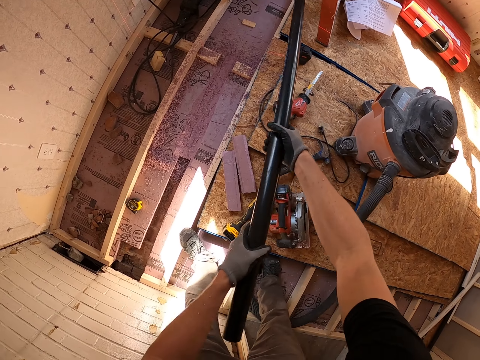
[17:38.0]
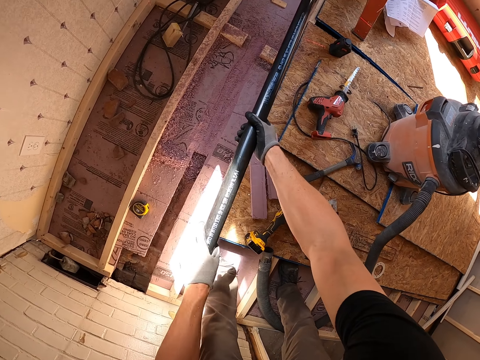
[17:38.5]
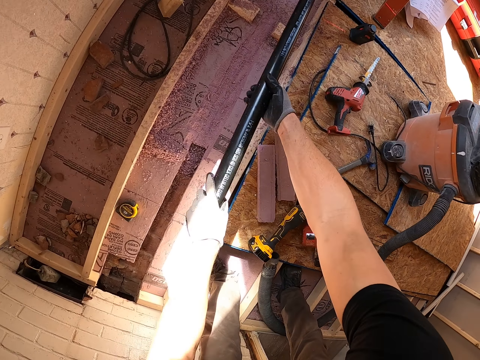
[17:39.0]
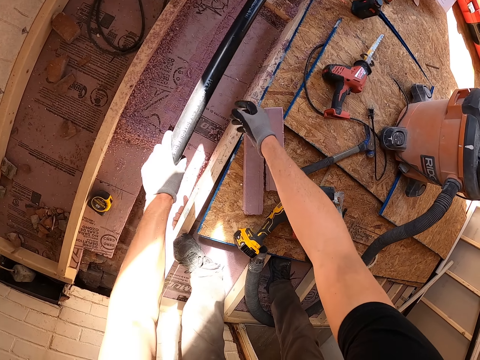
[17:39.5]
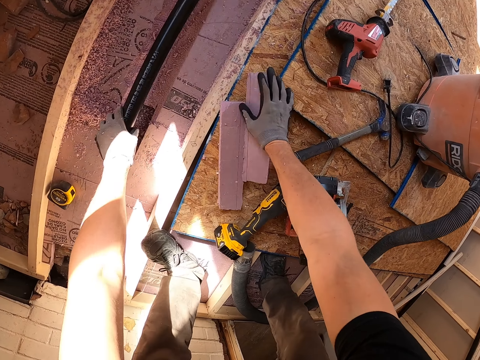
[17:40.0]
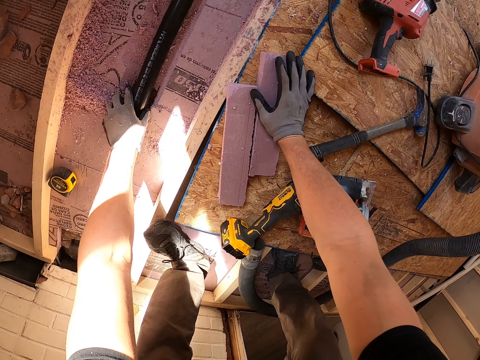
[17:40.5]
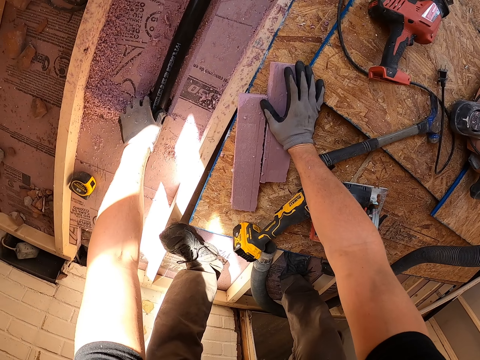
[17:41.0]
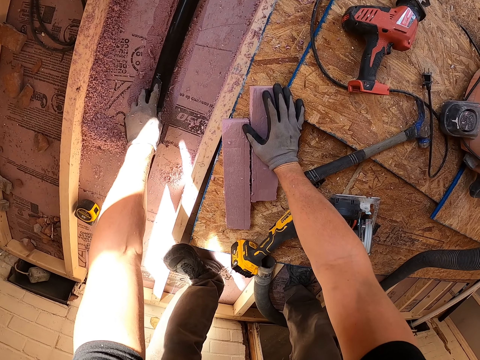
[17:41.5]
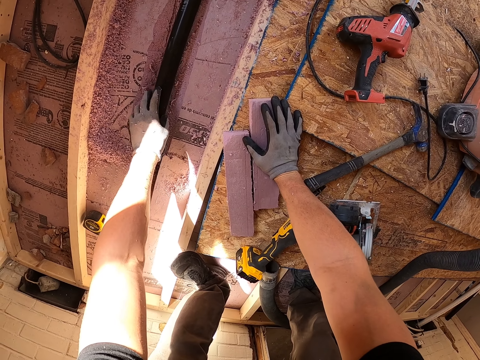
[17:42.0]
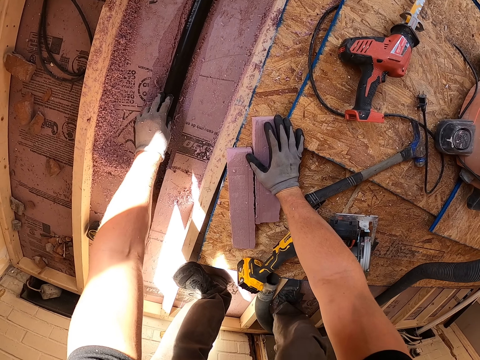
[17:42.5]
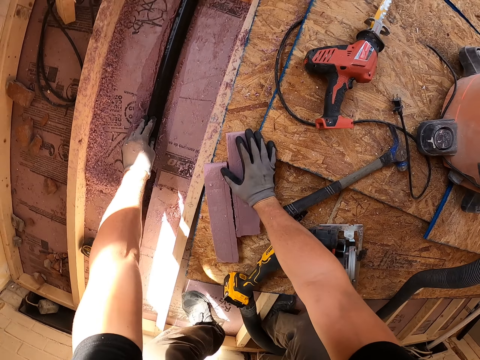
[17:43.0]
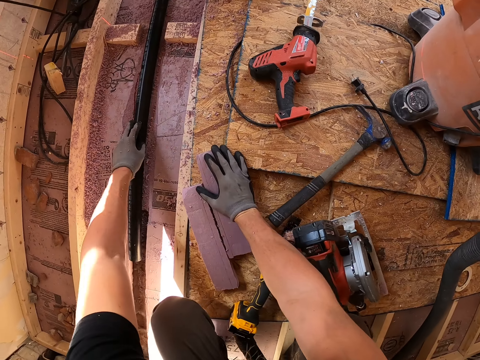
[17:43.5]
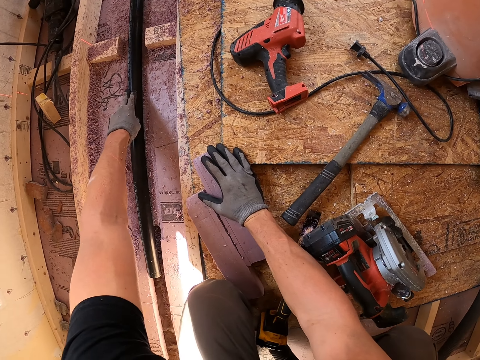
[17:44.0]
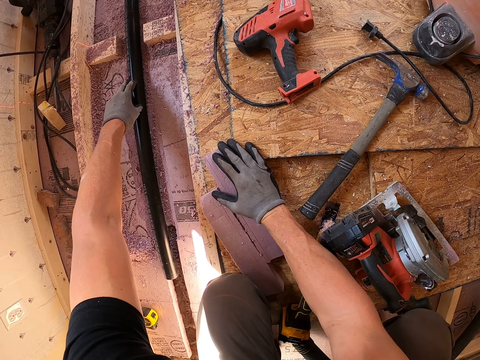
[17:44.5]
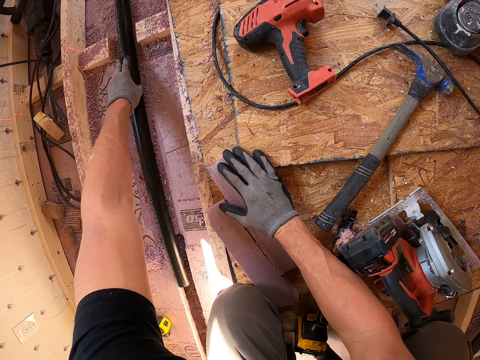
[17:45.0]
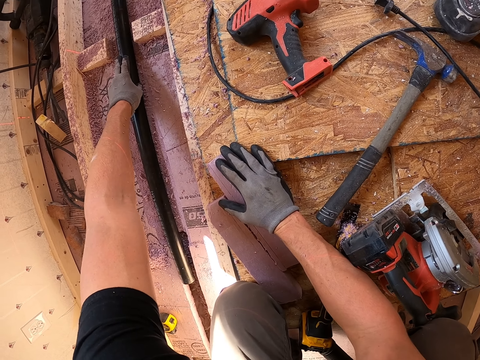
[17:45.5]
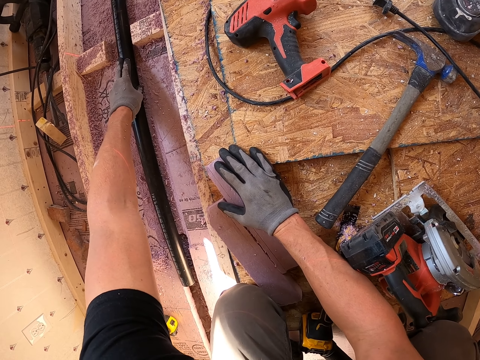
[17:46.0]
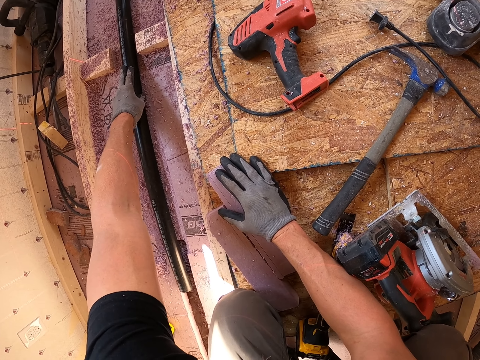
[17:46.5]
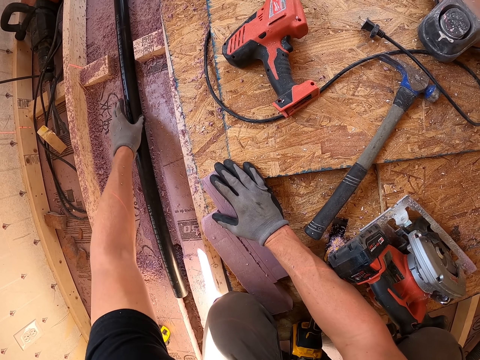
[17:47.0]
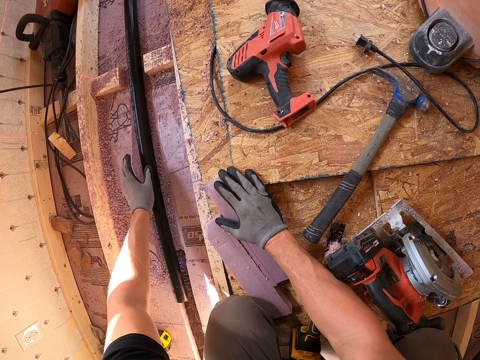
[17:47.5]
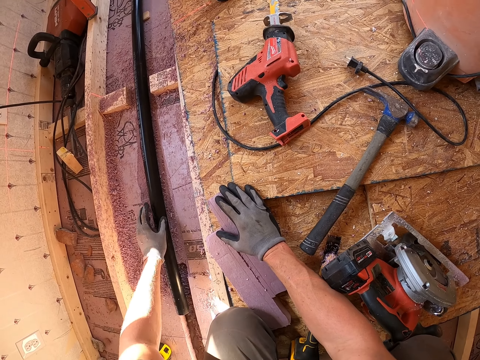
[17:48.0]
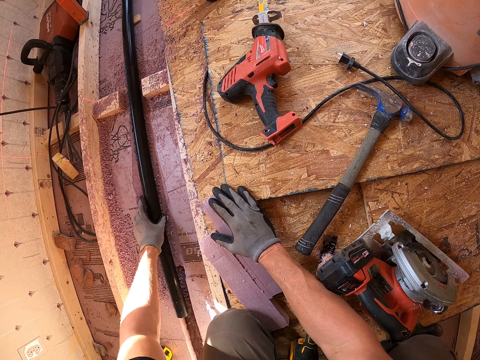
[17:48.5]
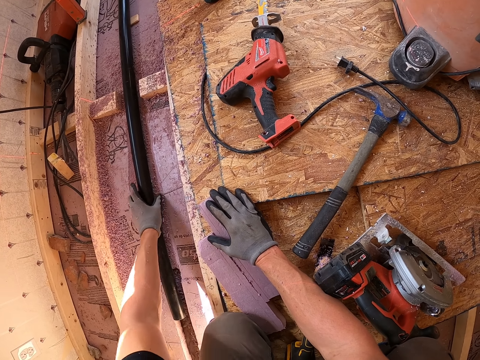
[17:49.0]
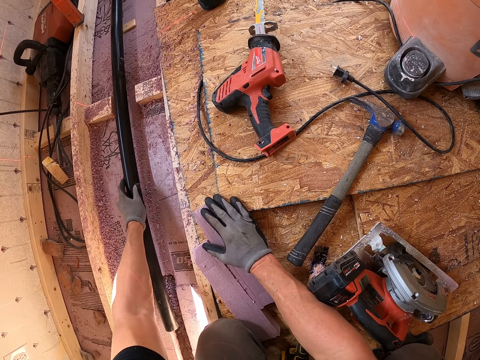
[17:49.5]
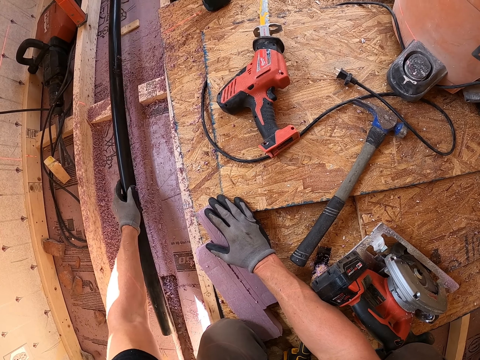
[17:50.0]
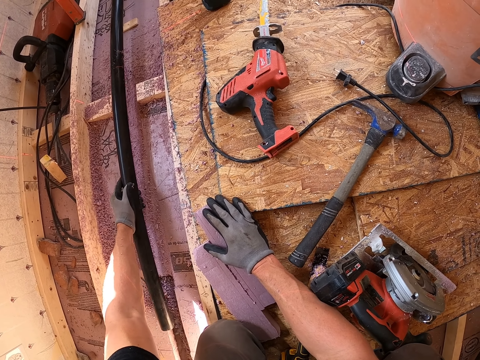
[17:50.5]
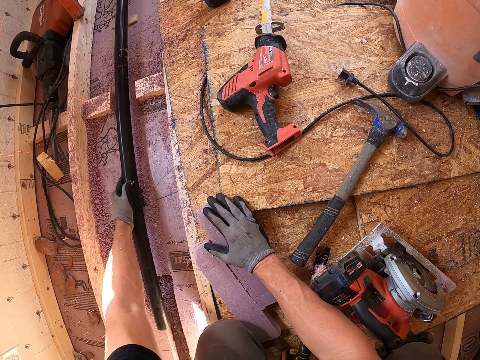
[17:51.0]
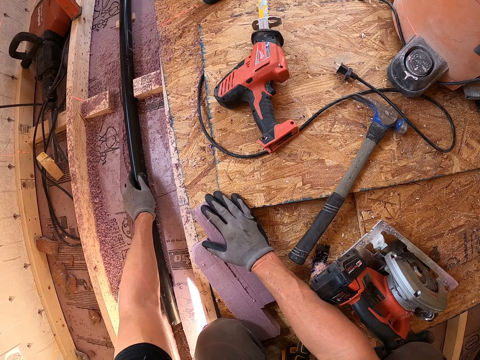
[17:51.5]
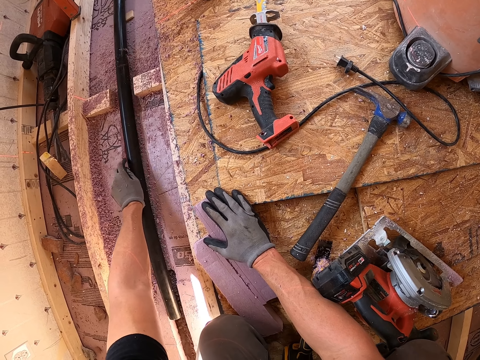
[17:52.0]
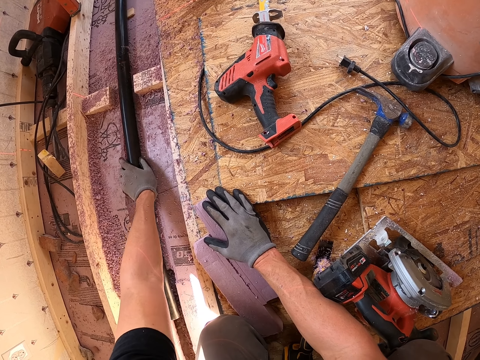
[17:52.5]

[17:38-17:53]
The camera wearer fixes the pipe on the ground. They put the steel wood down.

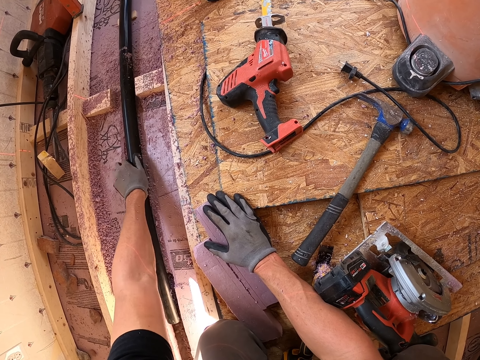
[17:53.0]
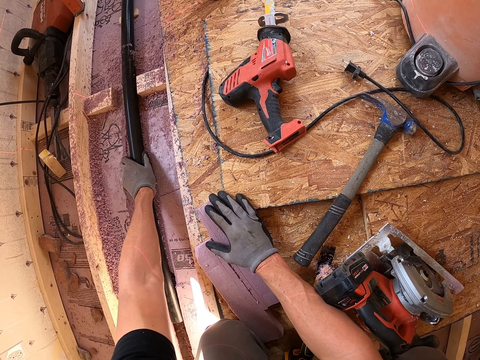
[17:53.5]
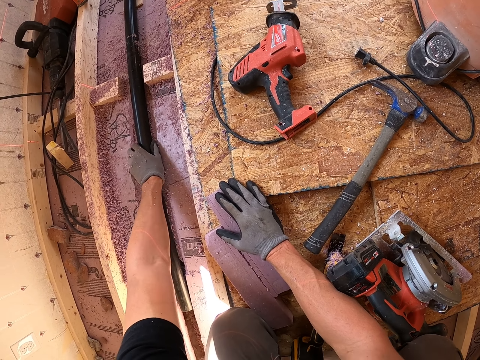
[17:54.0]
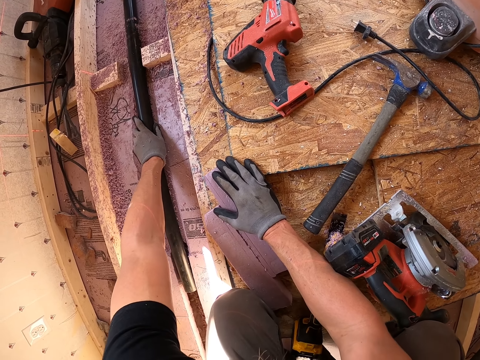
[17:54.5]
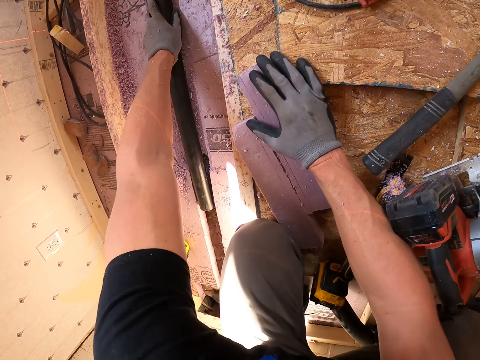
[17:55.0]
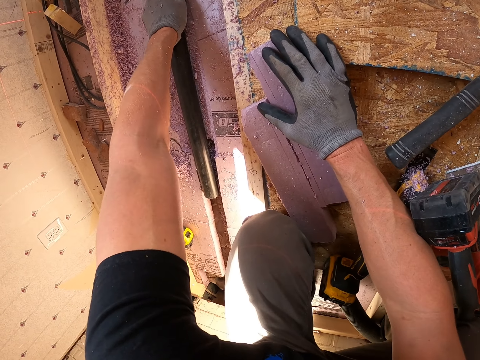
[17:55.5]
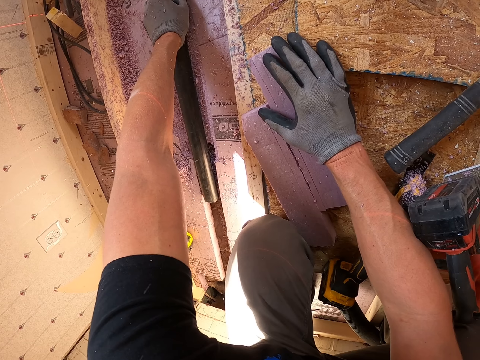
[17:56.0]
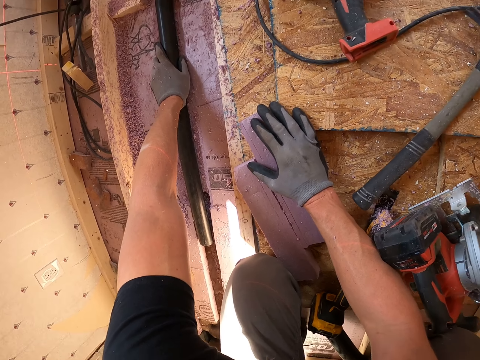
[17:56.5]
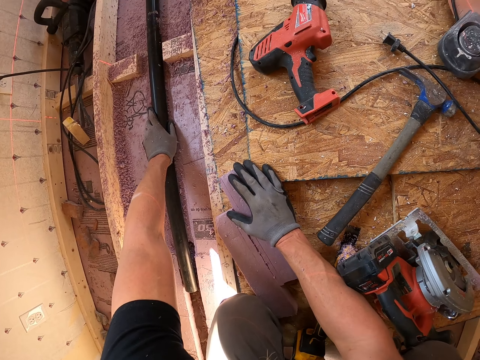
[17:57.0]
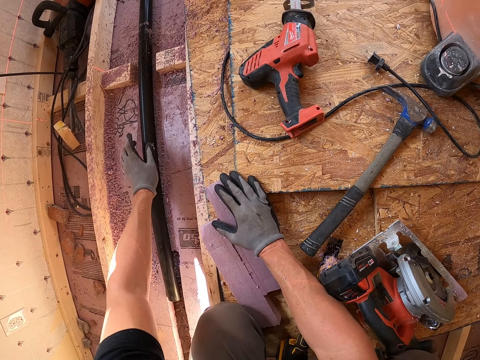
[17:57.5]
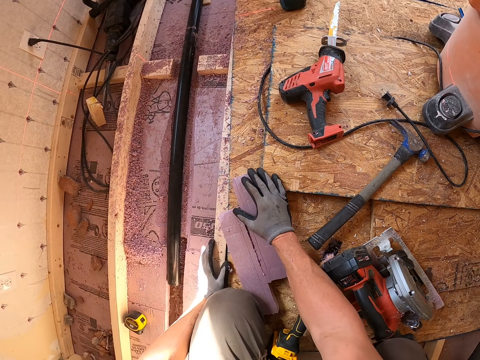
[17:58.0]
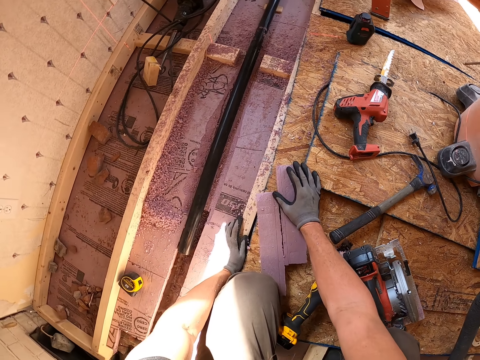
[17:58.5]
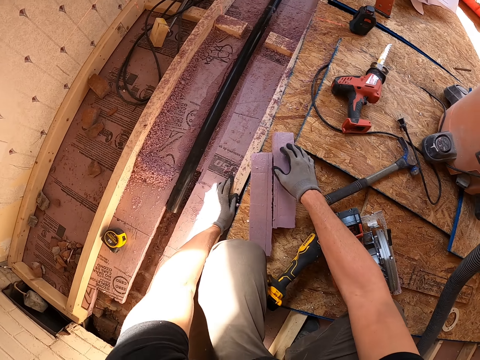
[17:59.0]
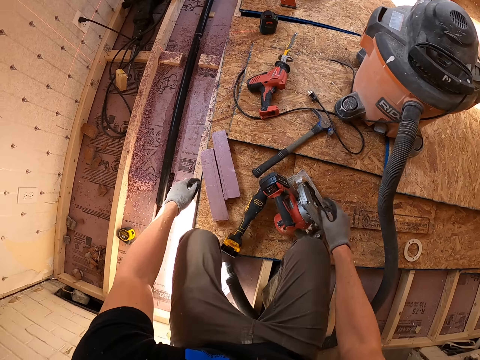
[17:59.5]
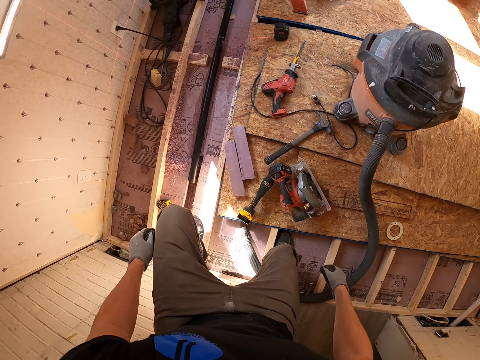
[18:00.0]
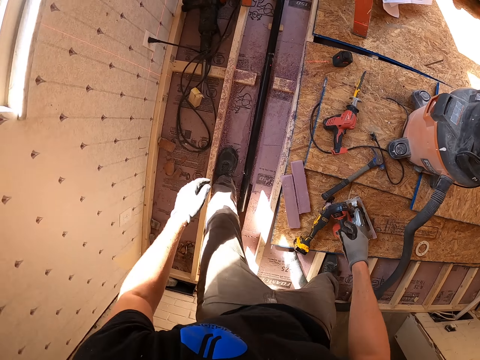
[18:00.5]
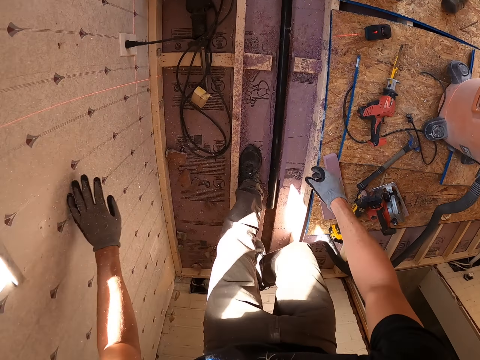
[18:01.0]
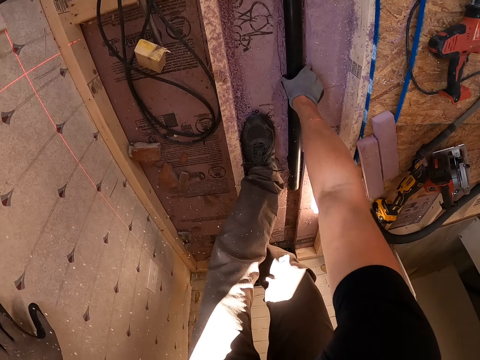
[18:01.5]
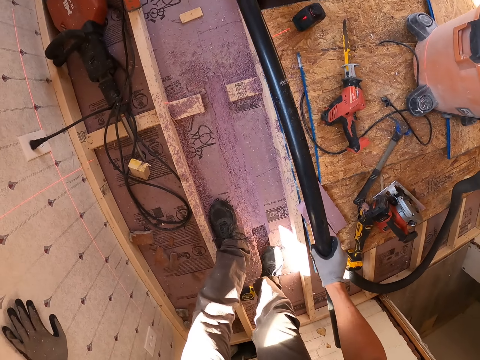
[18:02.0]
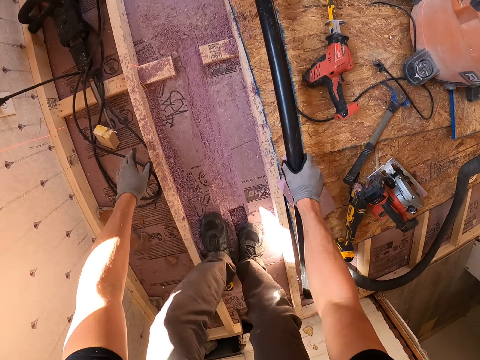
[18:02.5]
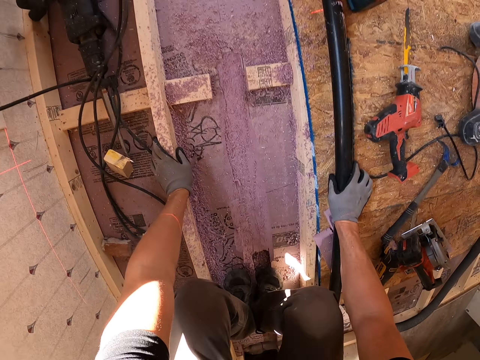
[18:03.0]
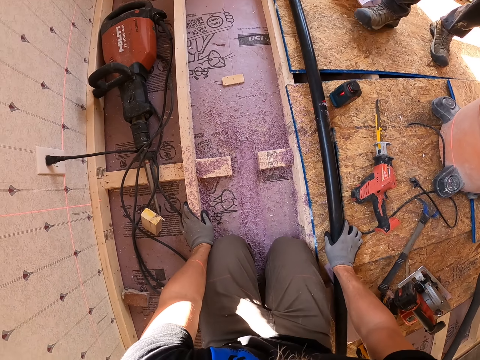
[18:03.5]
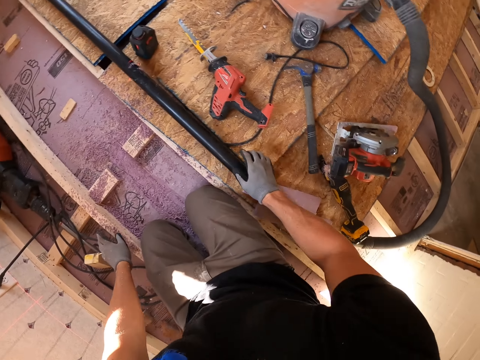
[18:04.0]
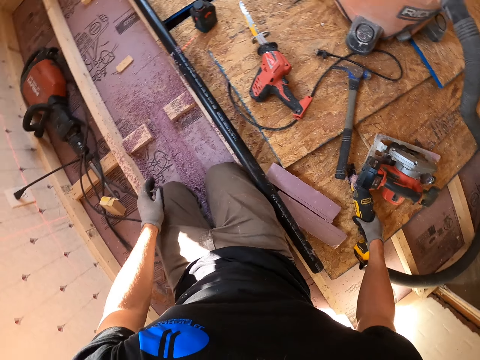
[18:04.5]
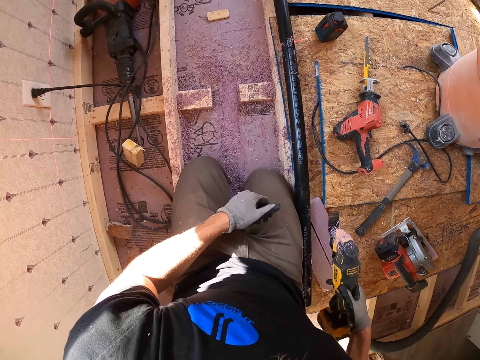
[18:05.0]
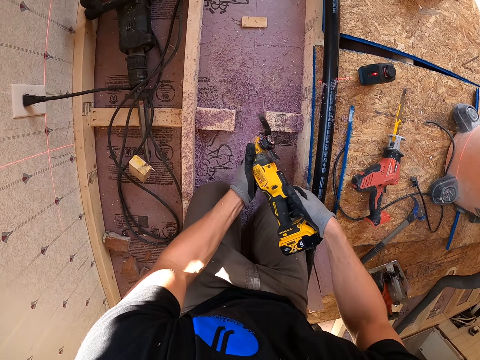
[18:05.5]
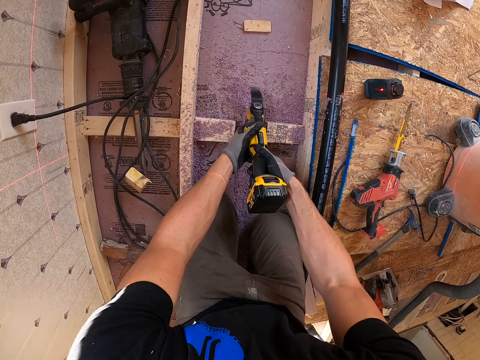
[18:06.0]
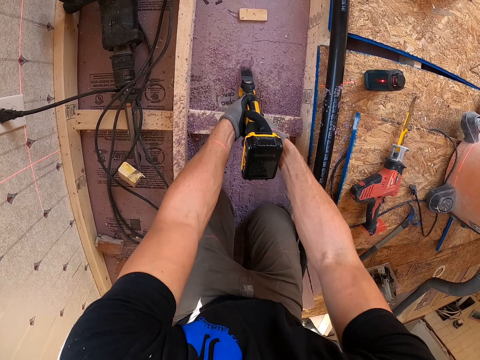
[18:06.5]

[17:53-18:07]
The camera wearer fixes the pipe on the ground. They leave the pipe on the ground and pick up the pipe. They move the steel wood, bend on the floor, and pick up the machine.
